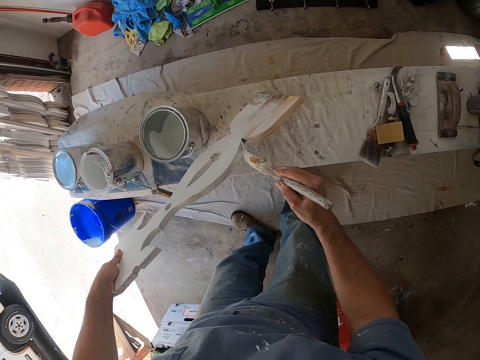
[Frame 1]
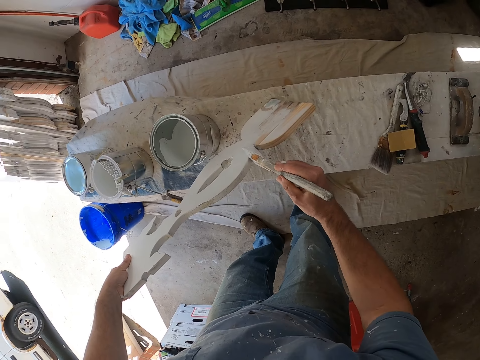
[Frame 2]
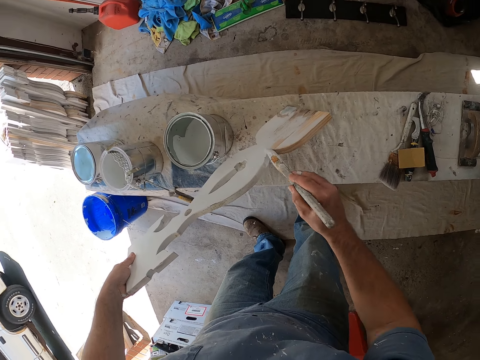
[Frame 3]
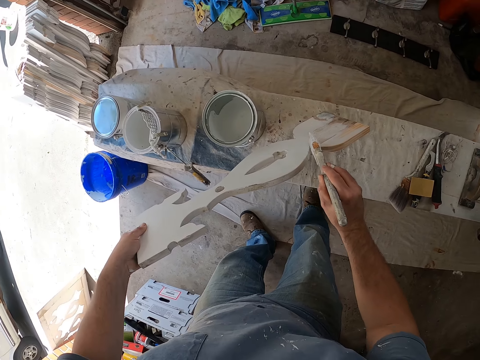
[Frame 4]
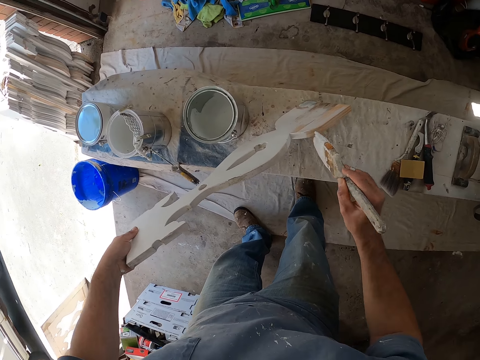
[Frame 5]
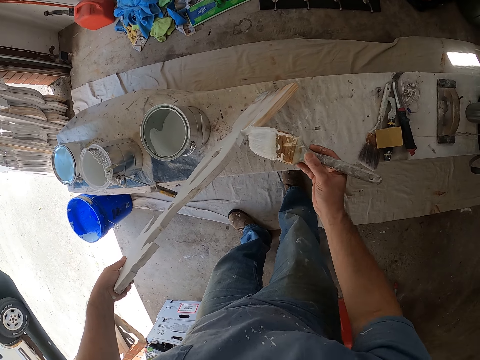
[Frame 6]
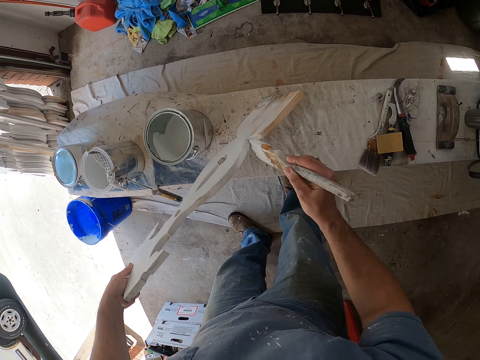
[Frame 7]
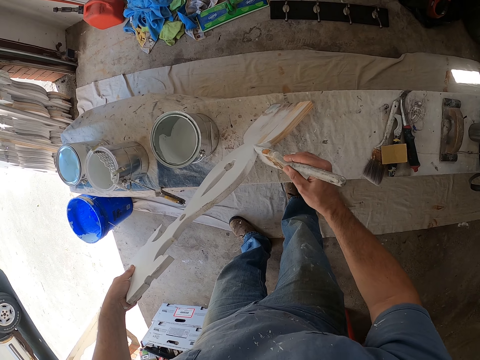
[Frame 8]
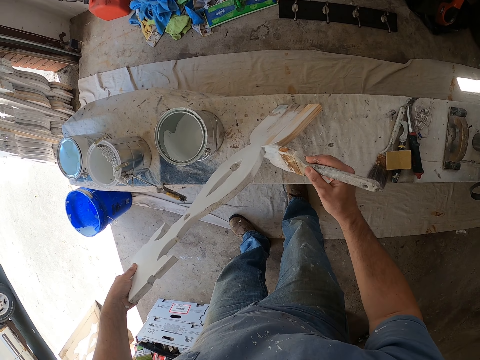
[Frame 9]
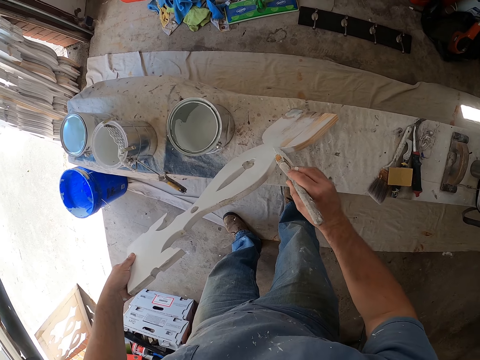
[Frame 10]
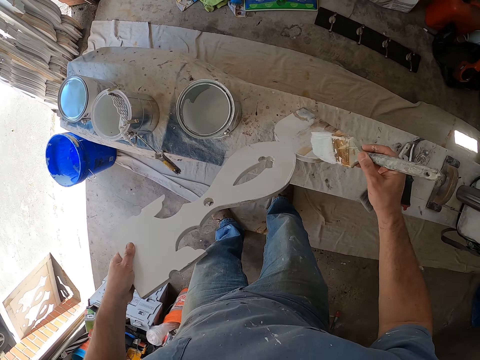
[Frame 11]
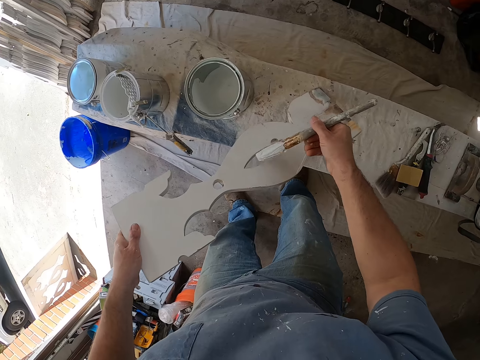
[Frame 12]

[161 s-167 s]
The camera wearer paints the wooden carving.

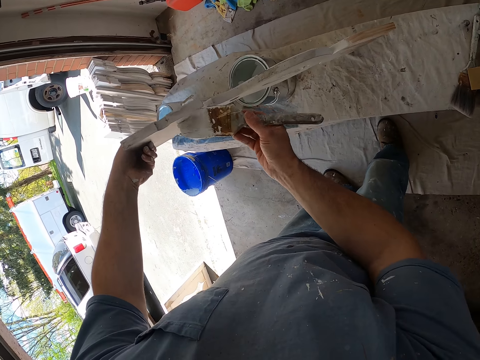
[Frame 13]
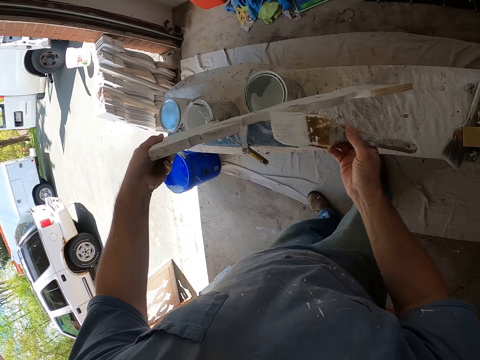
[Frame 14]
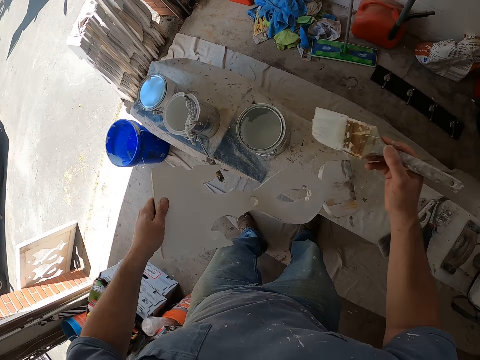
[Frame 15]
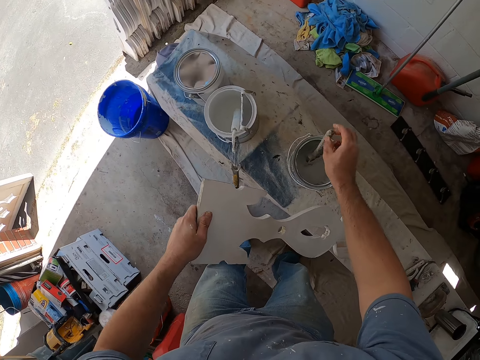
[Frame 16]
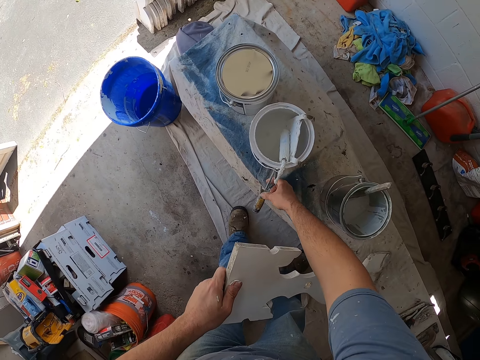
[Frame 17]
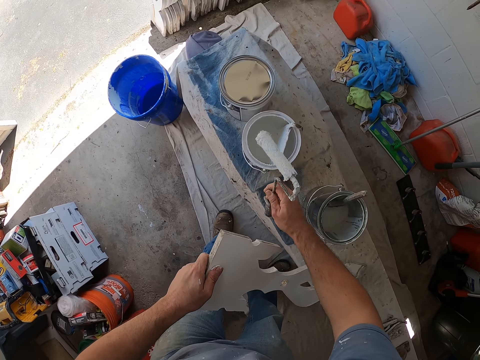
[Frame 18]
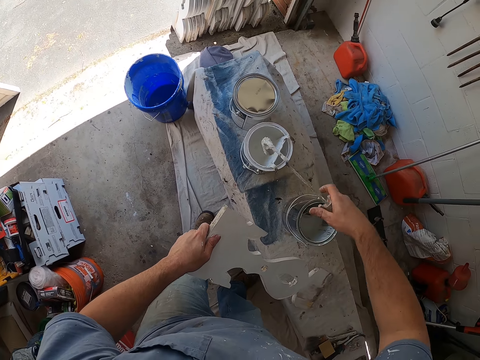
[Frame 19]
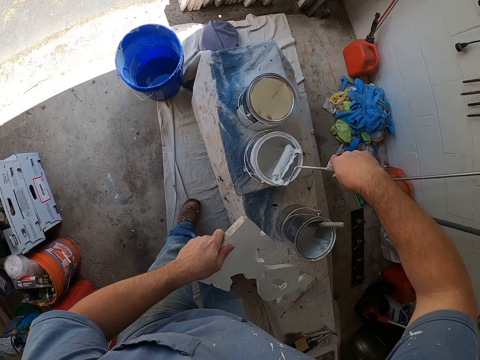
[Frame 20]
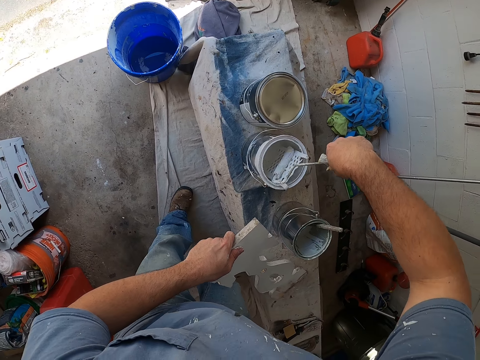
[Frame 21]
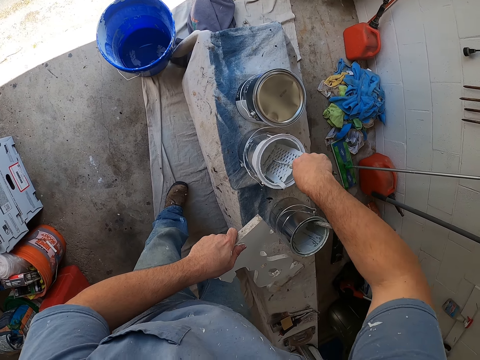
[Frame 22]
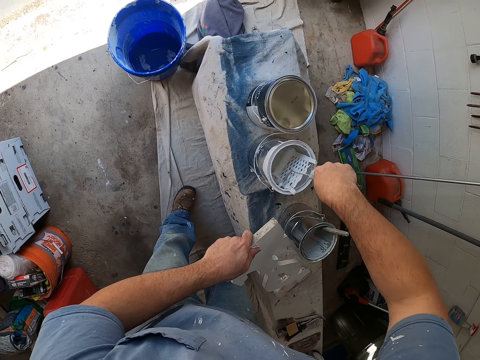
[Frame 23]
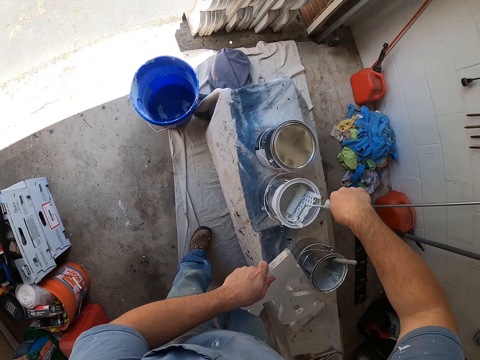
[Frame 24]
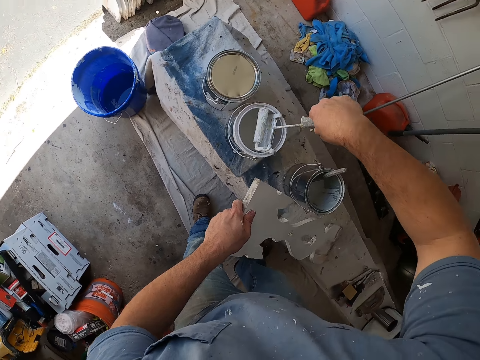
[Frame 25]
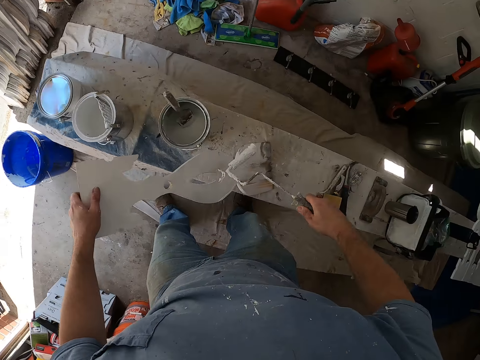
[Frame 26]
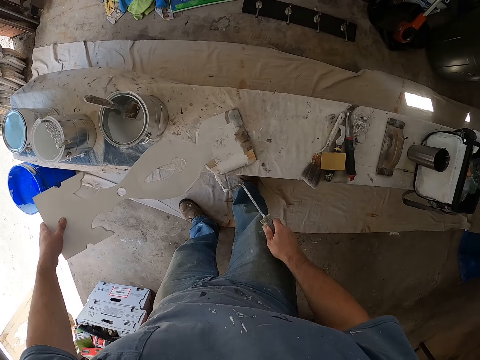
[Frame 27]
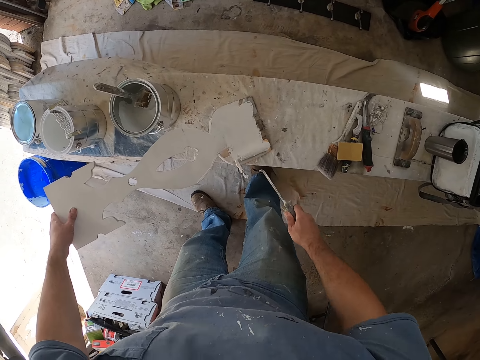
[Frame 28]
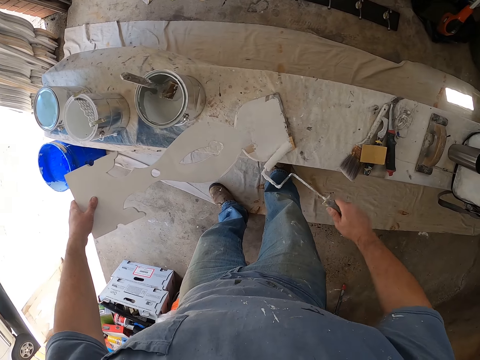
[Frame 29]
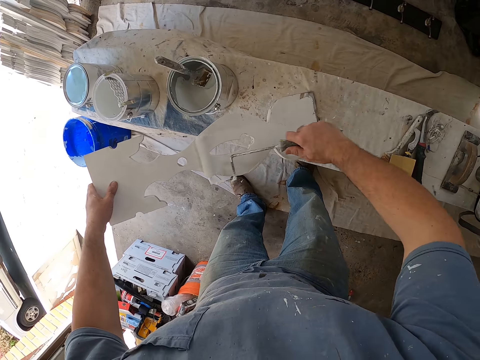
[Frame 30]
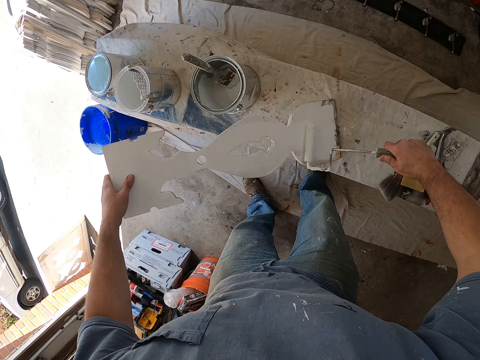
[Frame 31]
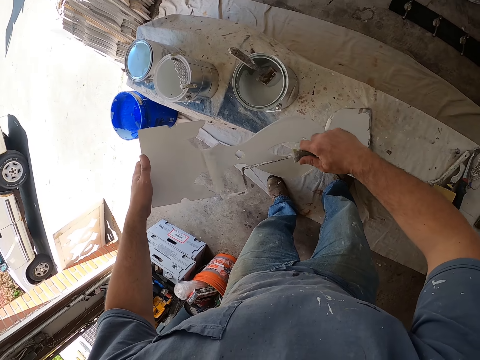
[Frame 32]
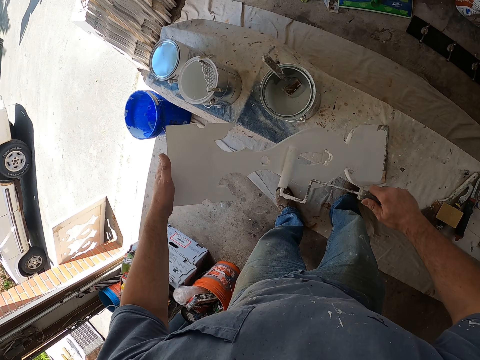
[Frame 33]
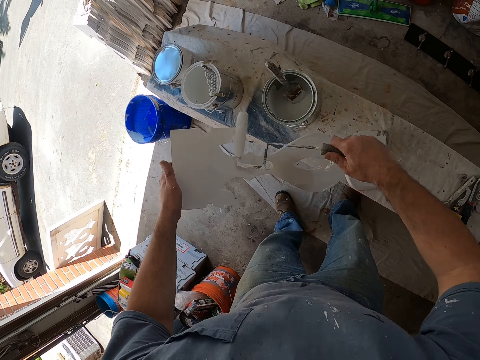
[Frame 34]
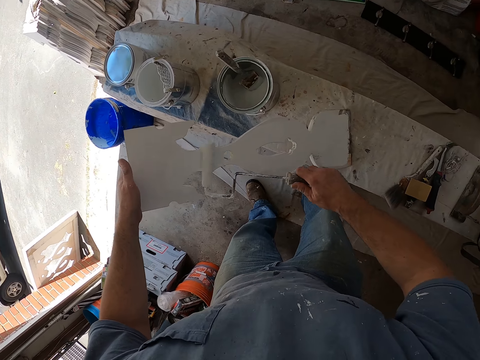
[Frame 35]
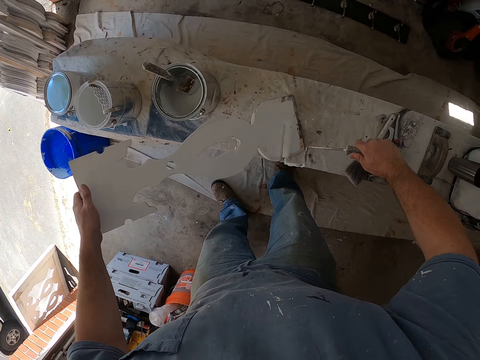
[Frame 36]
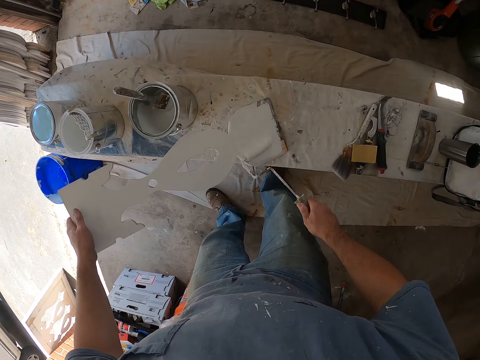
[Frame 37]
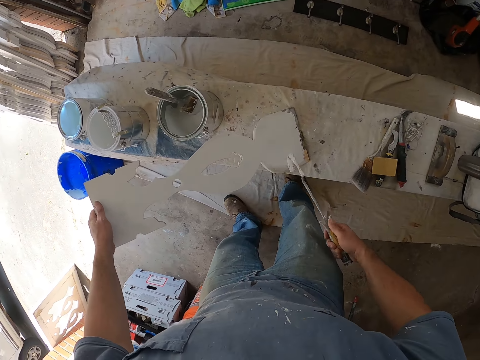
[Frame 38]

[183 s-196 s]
The camera wearer drops the brush inside the paint container. They pick up the paint roller from the paint container. They rub the paint roller. They dip the paint roller inside the paint container. They paint the wooden carving with the paint roller.

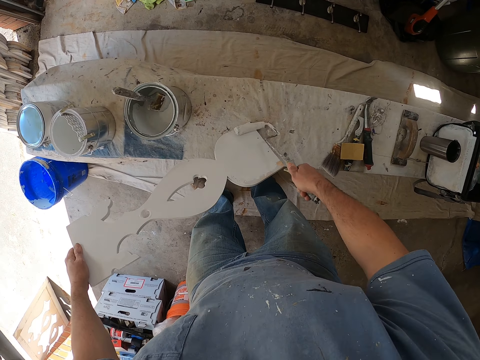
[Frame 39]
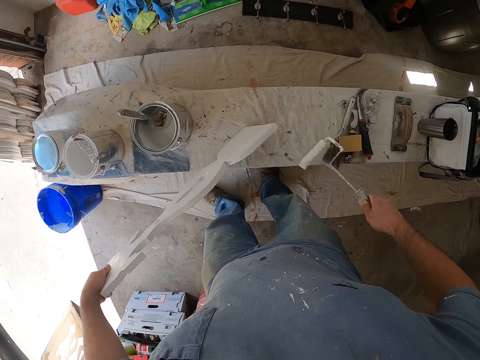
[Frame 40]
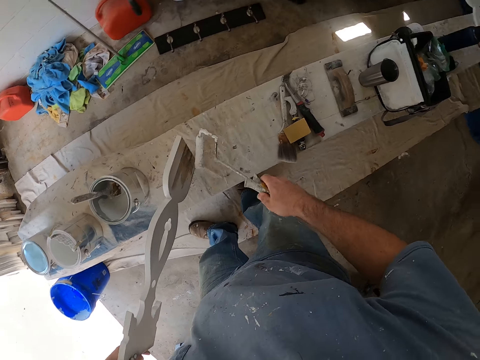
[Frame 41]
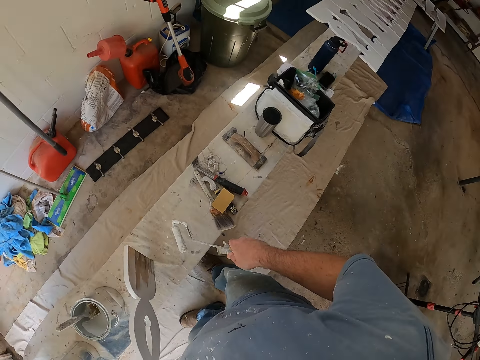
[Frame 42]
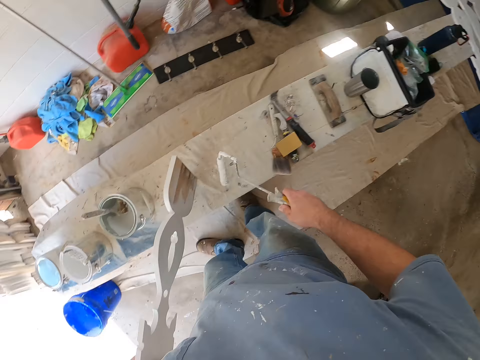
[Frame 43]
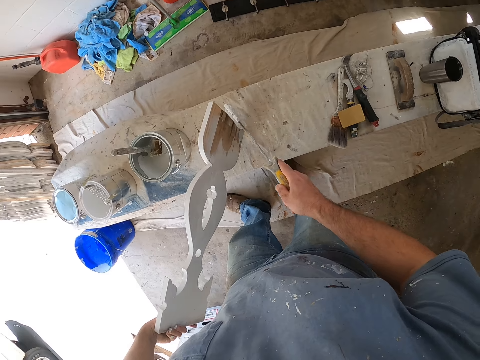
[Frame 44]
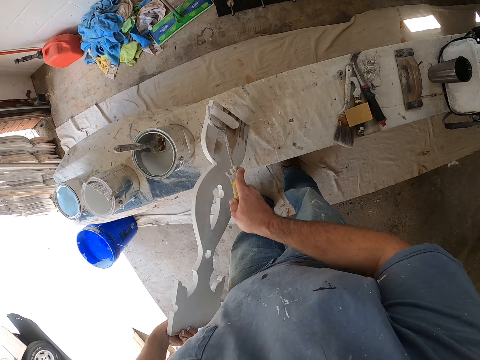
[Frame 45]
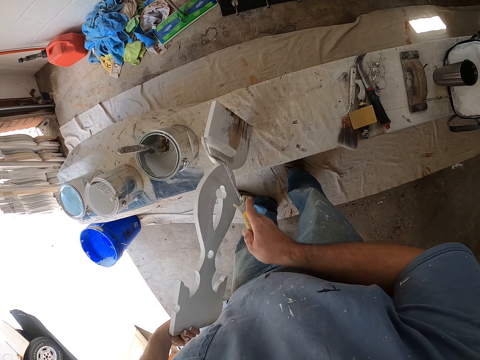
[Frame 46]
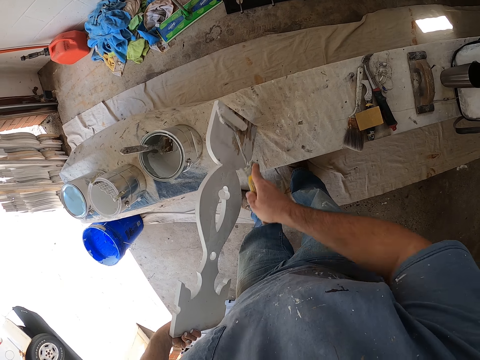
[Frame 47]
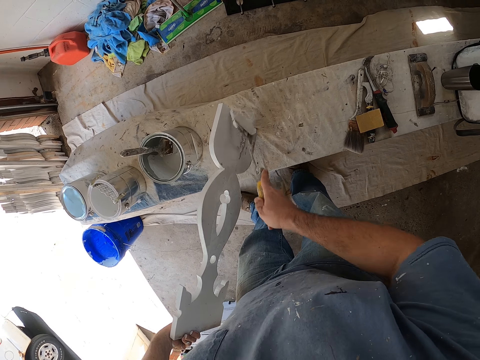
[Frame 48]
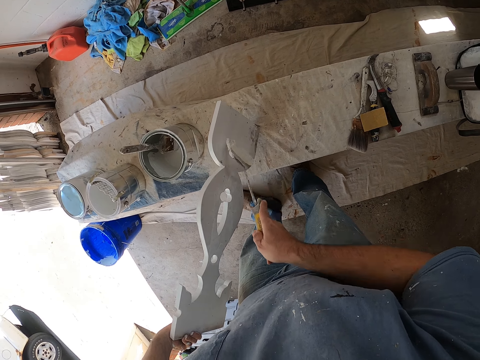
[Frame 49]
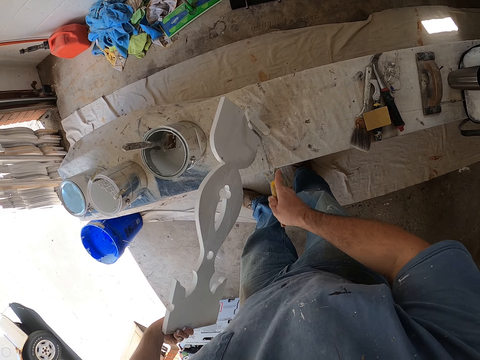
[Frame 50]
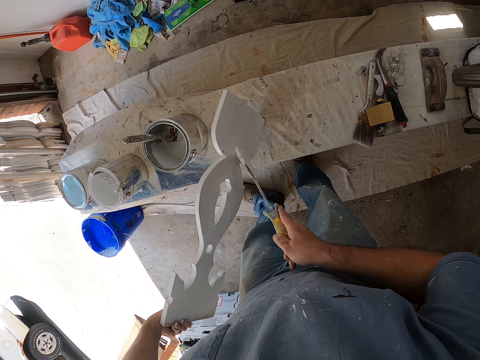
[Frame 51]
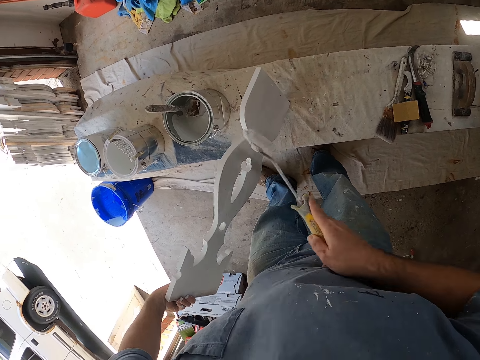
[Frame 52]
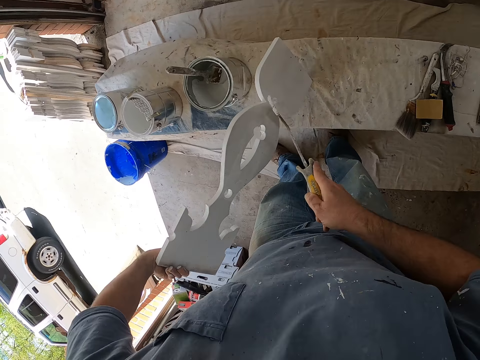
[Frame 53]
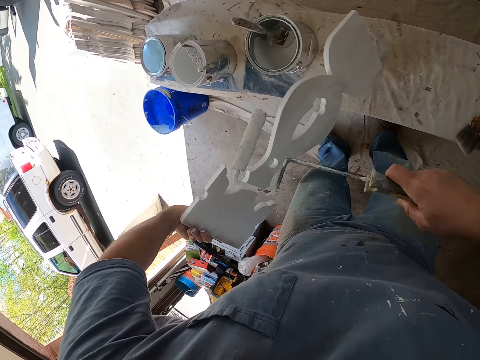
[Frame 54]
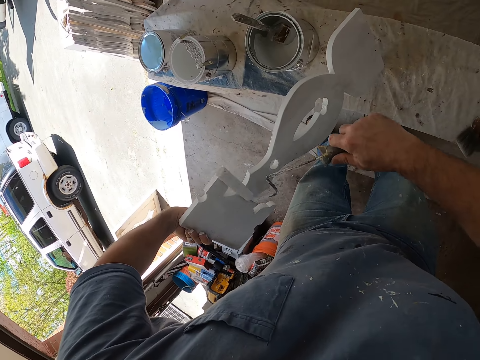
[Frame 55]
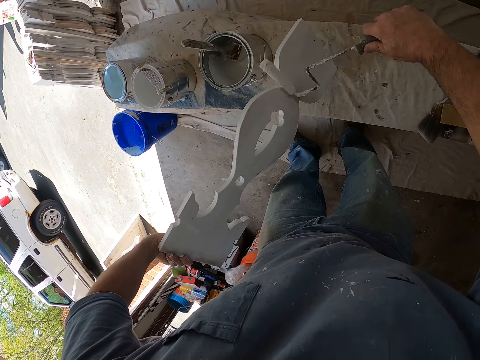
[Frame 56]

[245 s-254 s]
The camera wearer turns. They turn again. They paint a shaped piece of wood.
